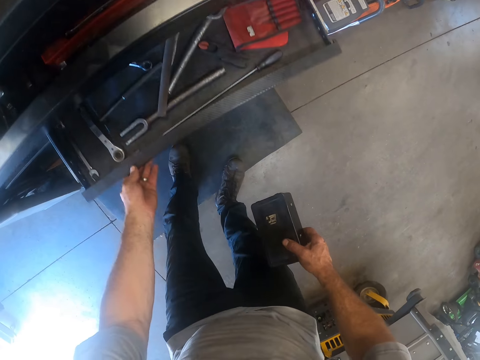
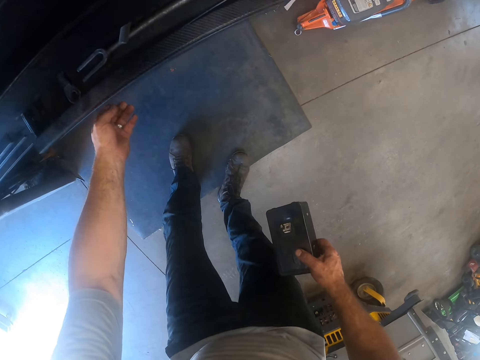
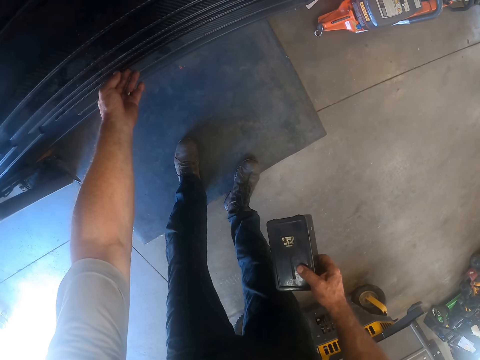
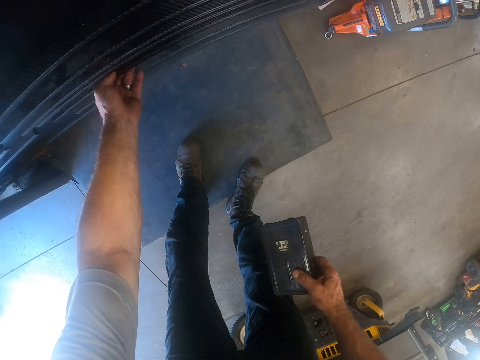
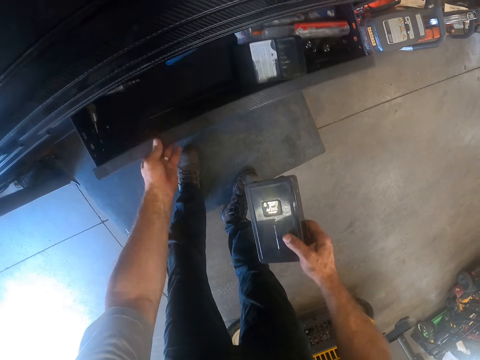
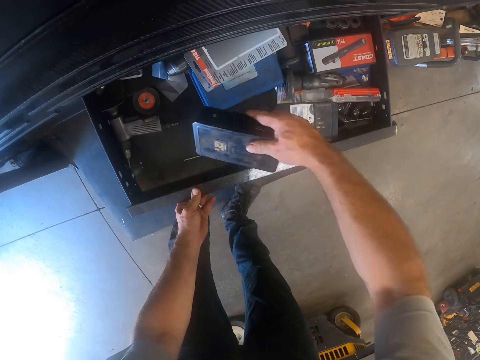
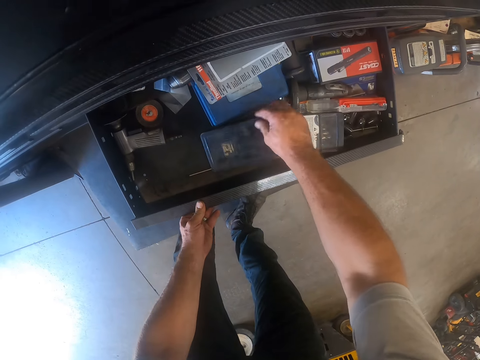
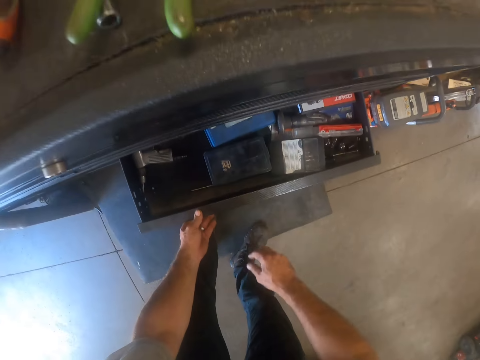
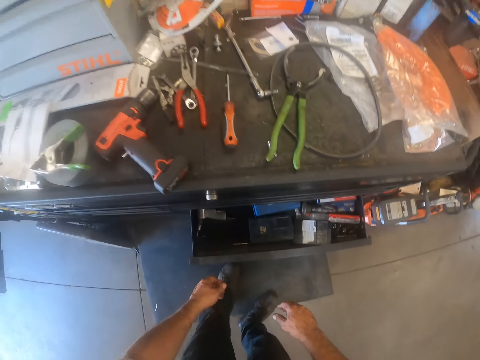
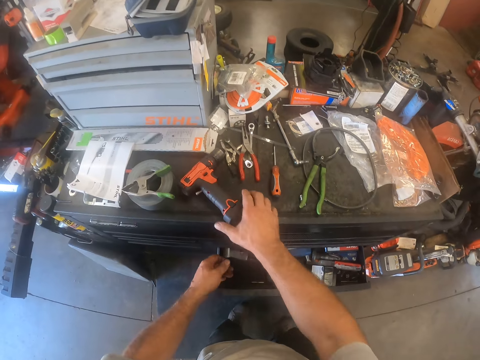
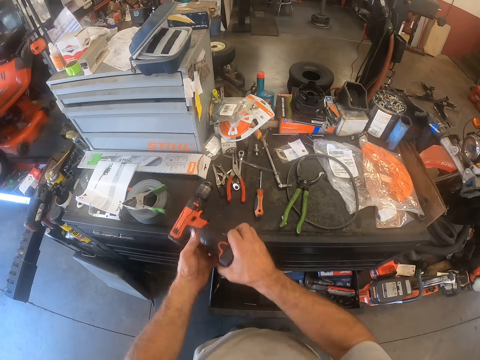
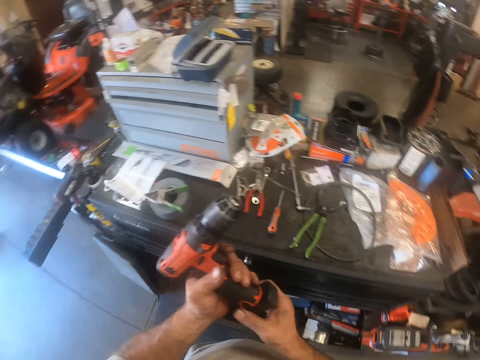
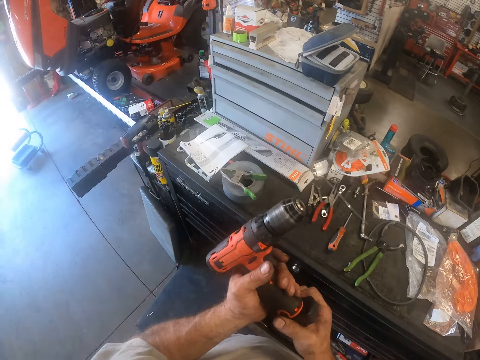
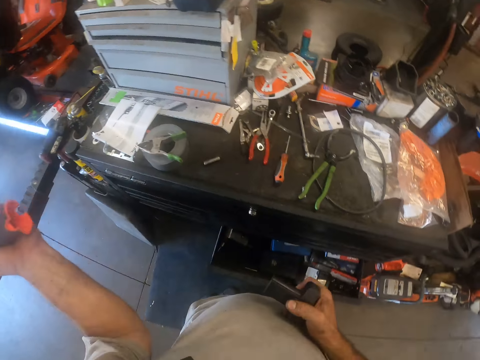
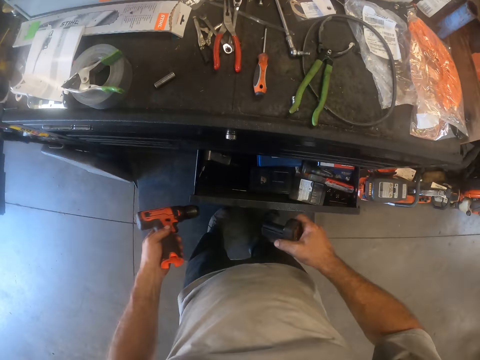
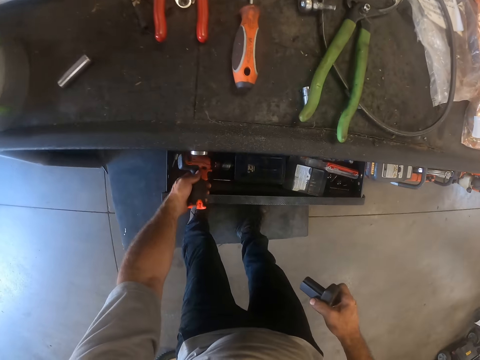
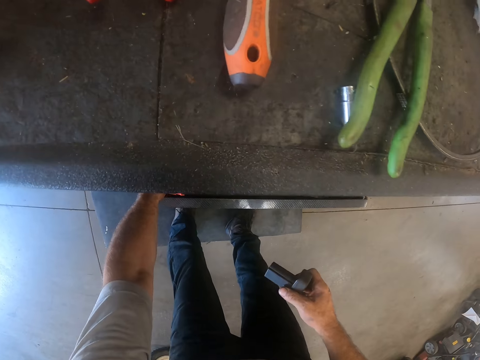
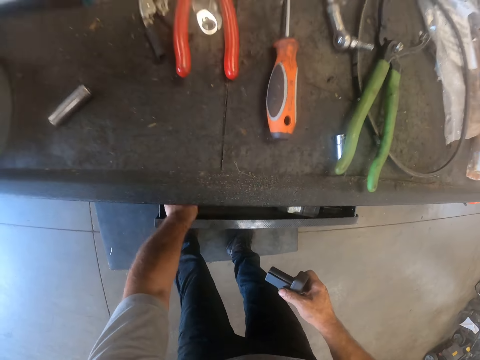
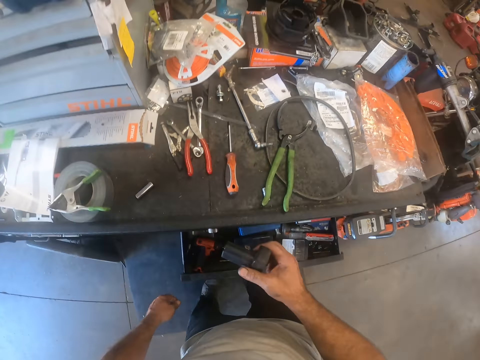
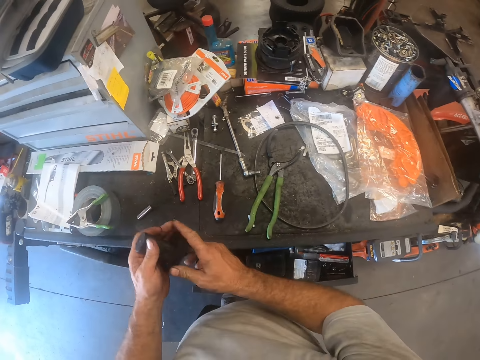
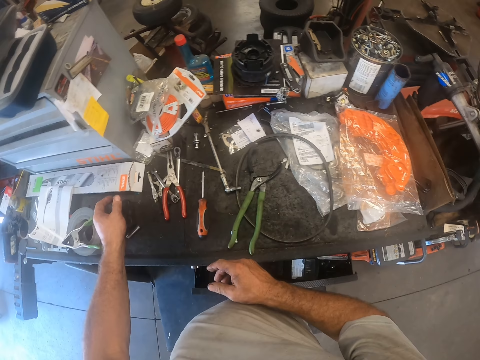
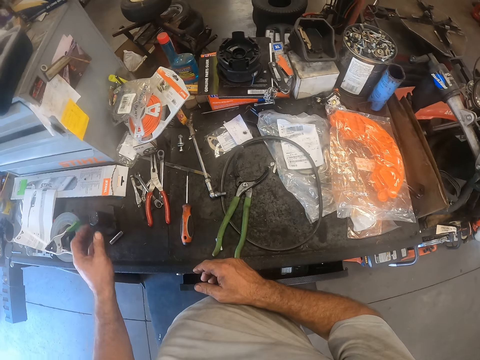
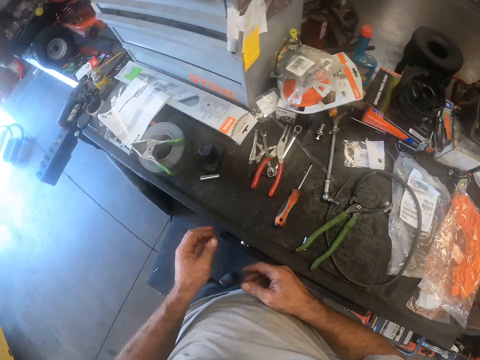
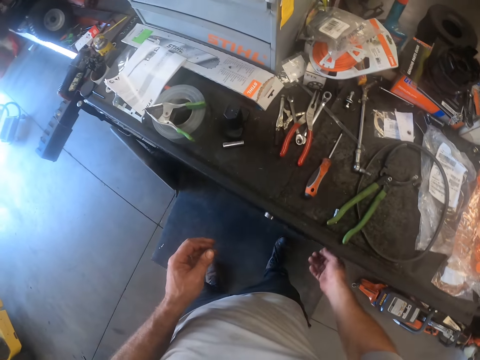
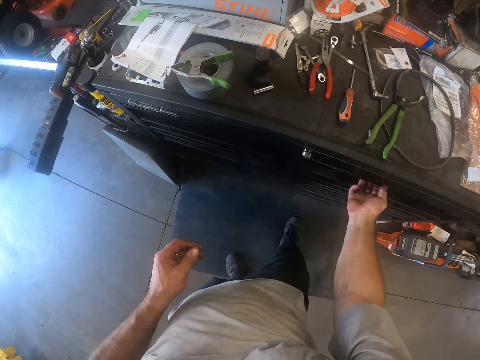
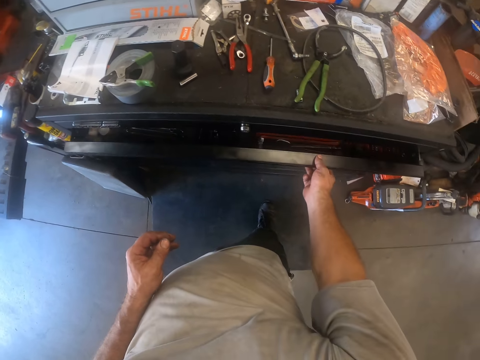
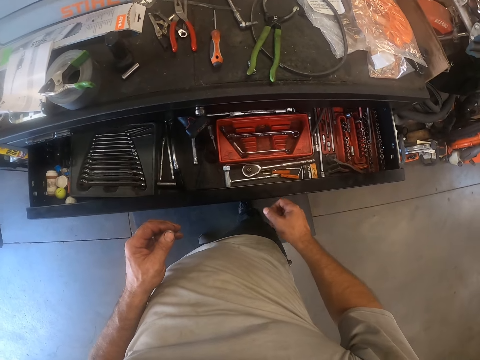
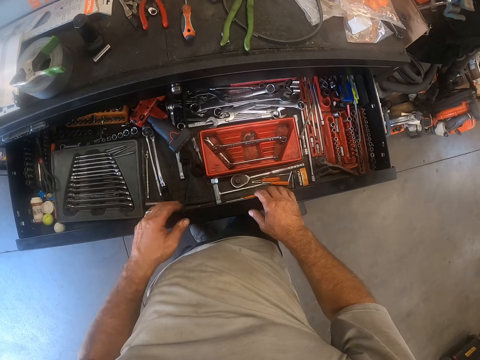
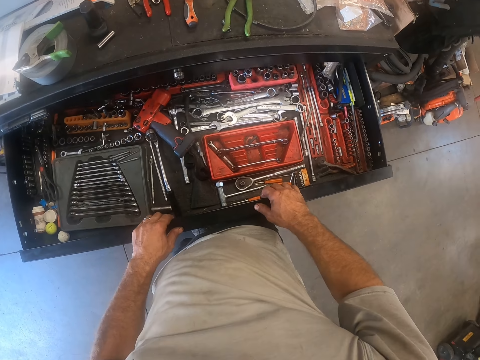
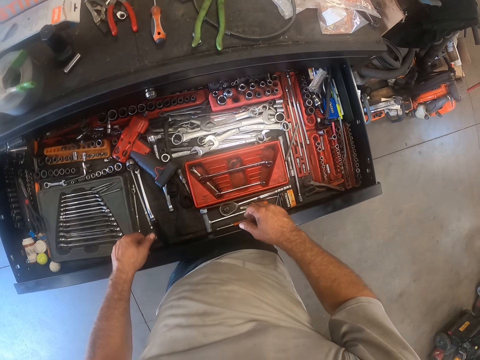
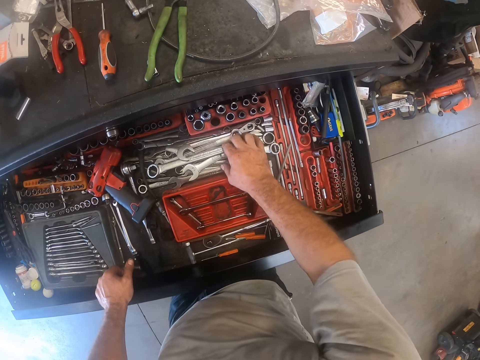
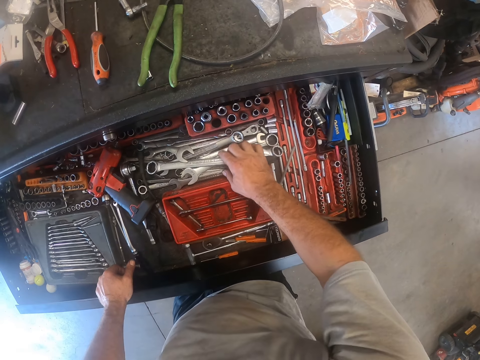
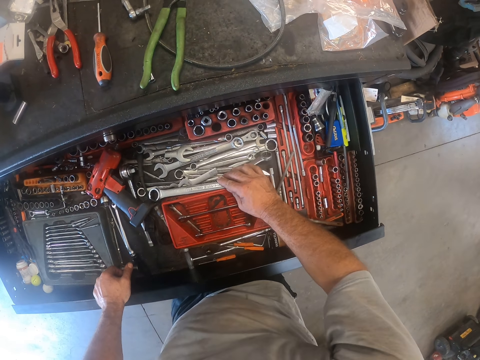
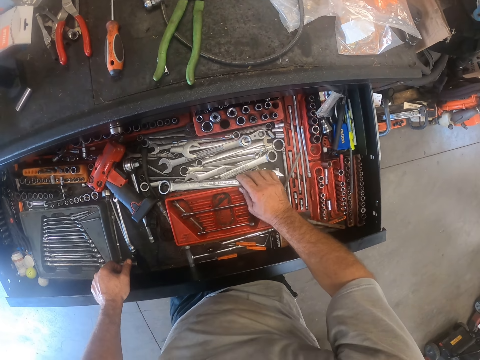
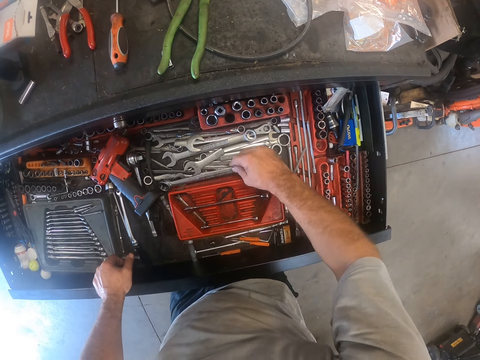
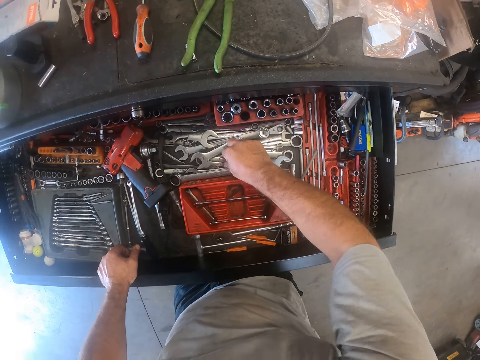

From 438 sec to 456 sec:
The camera wearer bends. He opens another drawer in the file storage with his left hand. He drops the case in the other drawer with his right hand. He closes the other drawer with his left hand. He stands up. He picks up the drill from the top of the file storage with his right hand. He passes the drill to his left hand. He removes a battery from the drill with his right hand. He bends. He drops the drill in the other drawer. He stands up. He holds the drill battery in his left hand. He passes the battery to his left hand. He closes the other drawer with his right leg. He drops the battery on the tool storage. He opens the drawer with his right hand. He searches for a spanner.

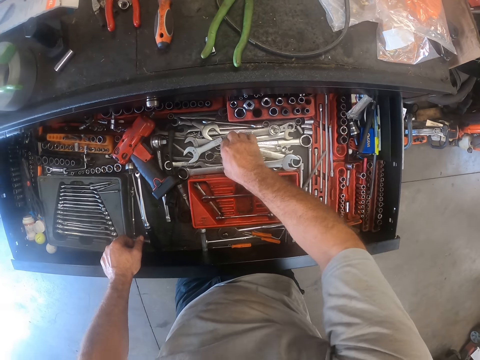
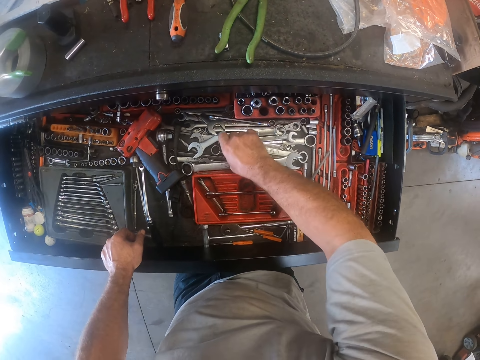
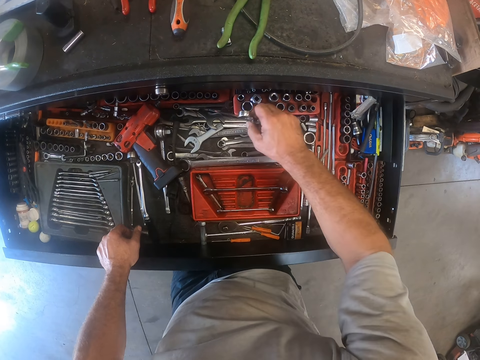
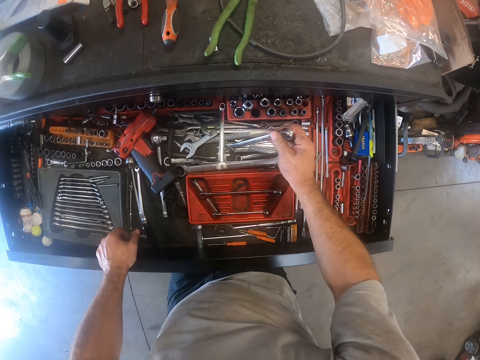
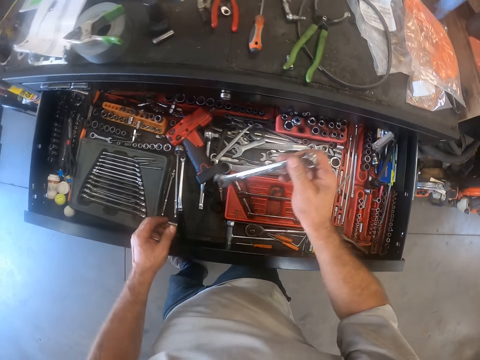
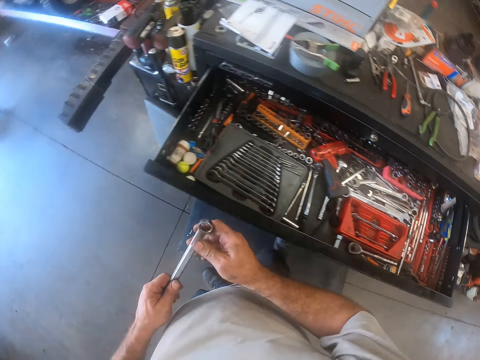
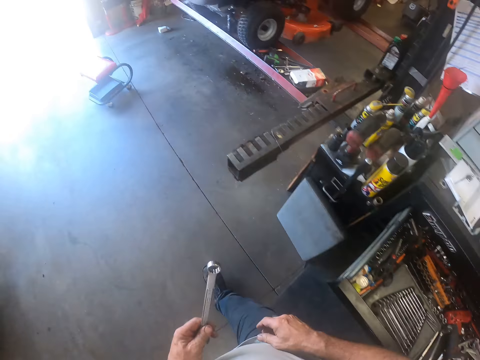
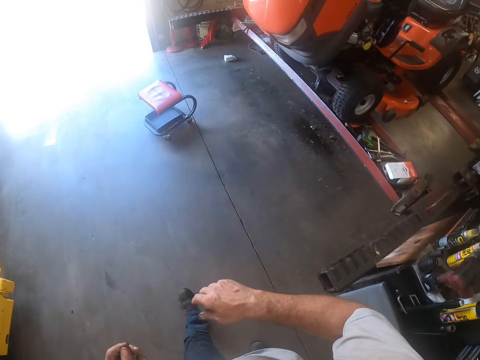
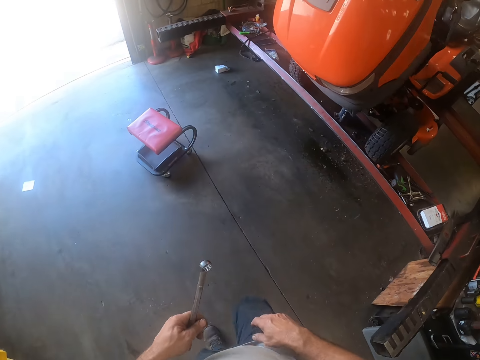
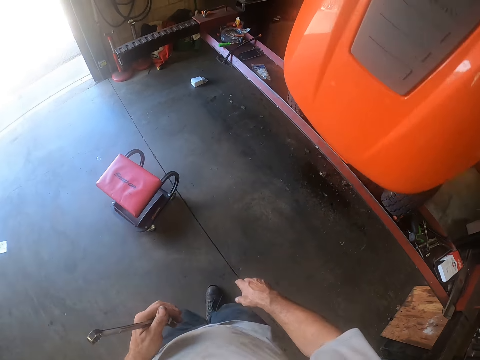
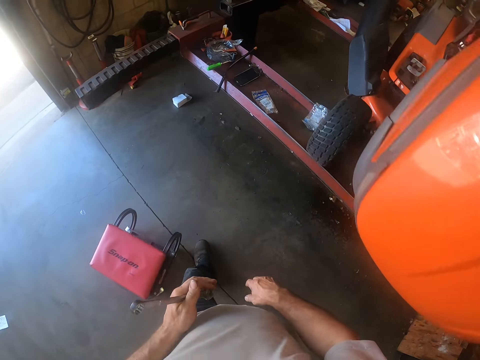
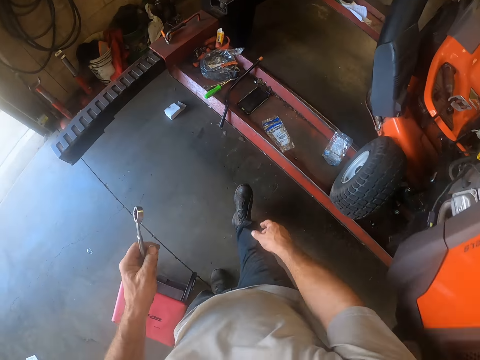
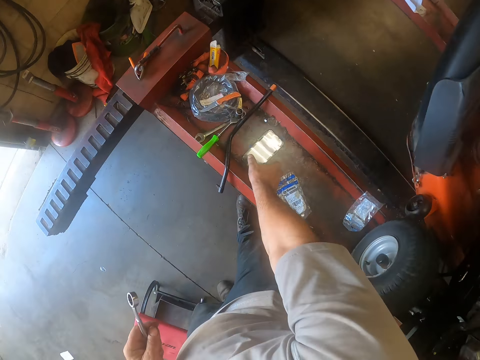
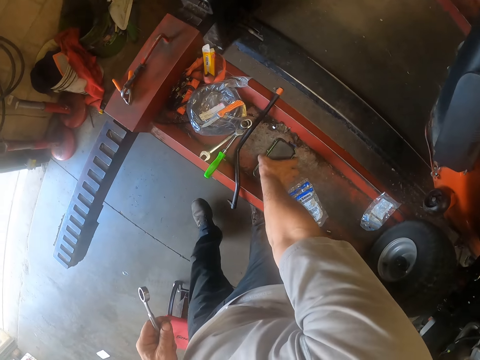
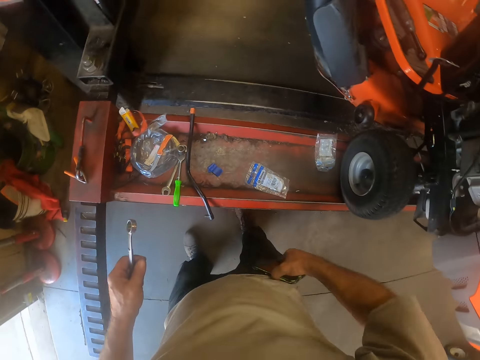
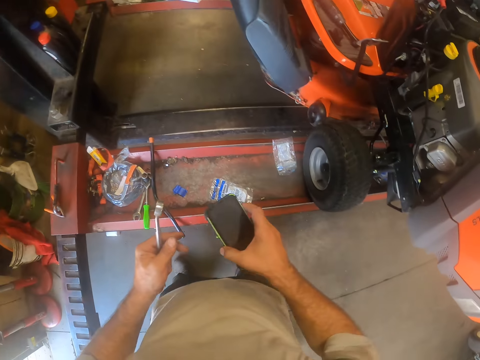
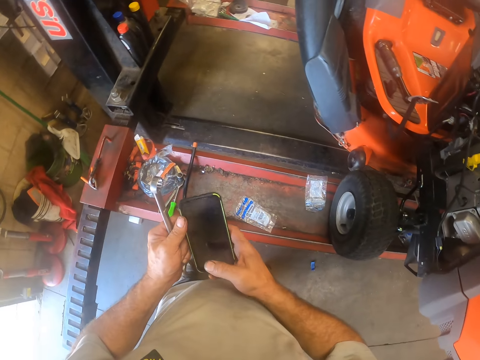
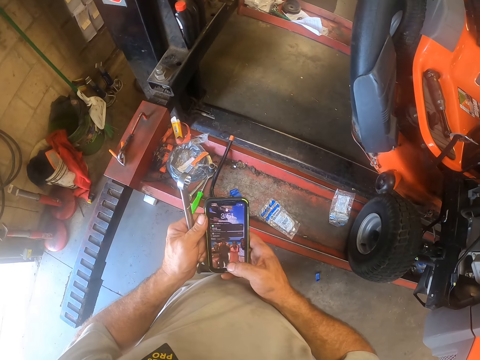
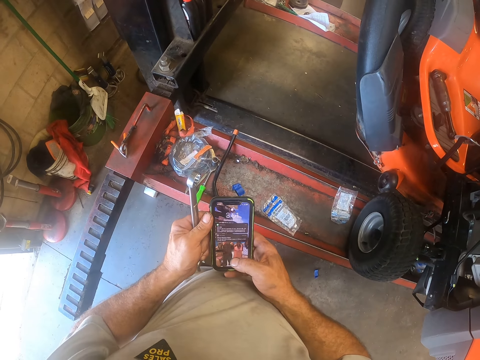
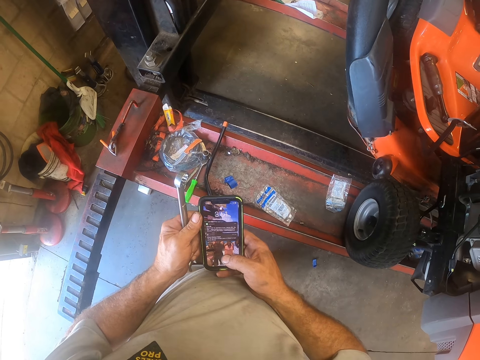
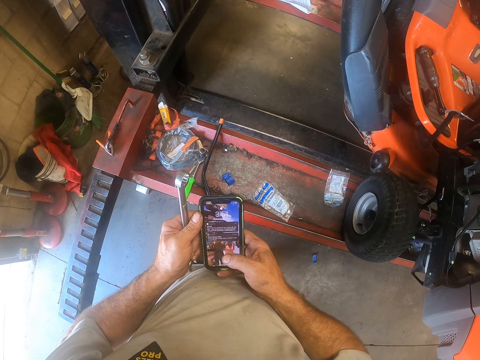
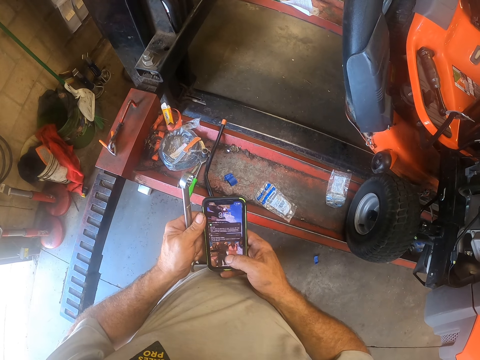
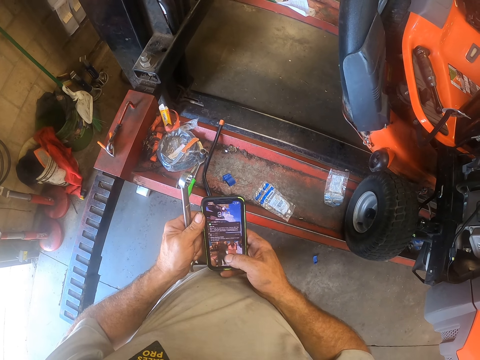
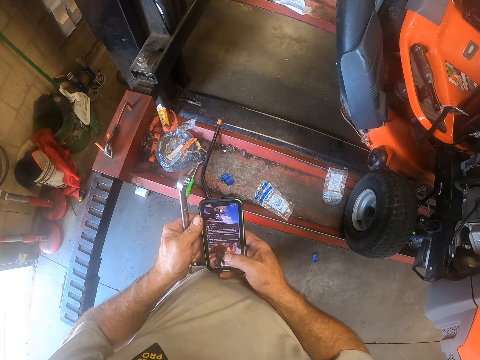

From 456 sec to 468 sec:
The camera wearer picks up another spanner from the drawer with his right hand. He holds the spanner in his left hand. He passes the other spanner to his left hand. He walks to the lawn mower. He picks up a phone from the stand with his right hand. He cleans the back of the phone on his trousers. He holds the phone with both hands. He touches the phone screen. He operates the phone with his right hand.
